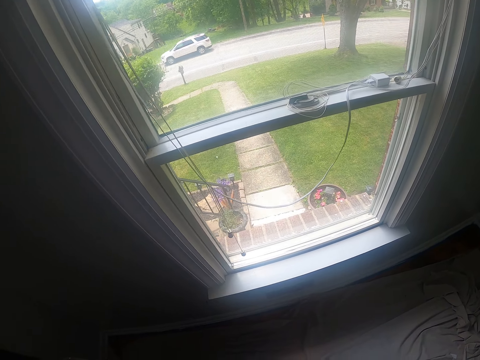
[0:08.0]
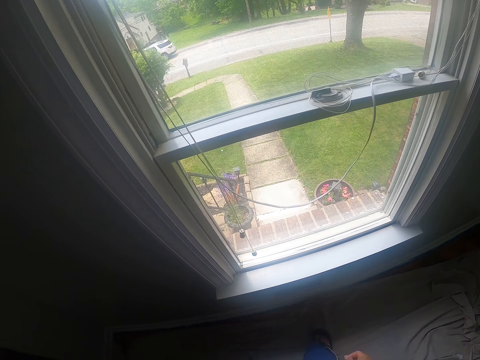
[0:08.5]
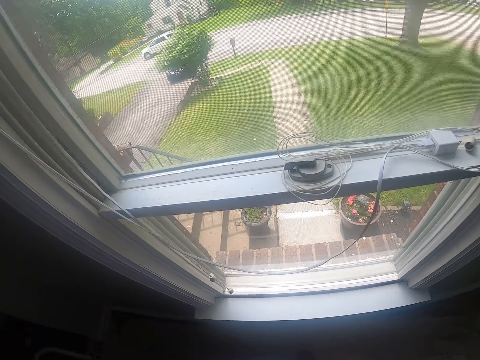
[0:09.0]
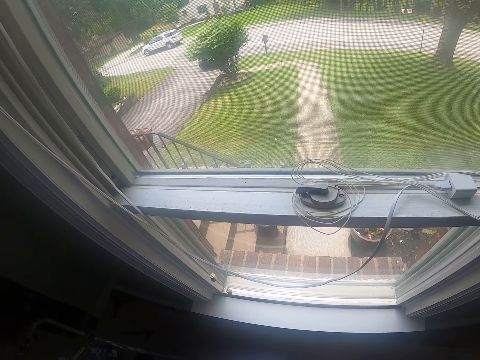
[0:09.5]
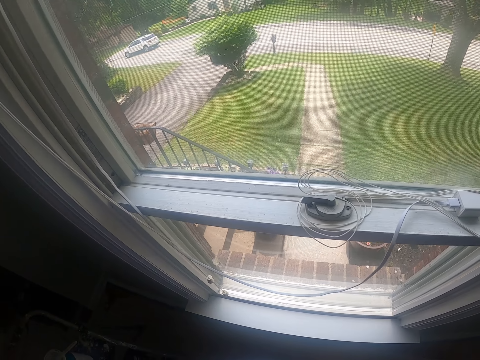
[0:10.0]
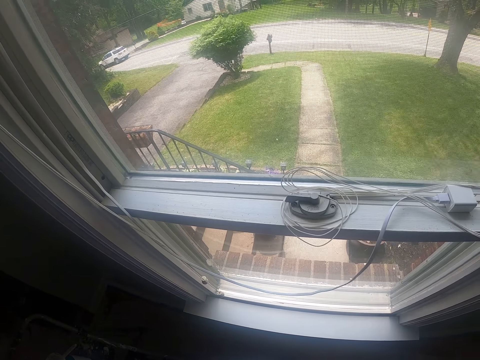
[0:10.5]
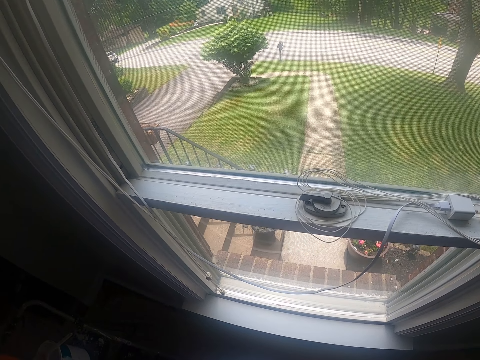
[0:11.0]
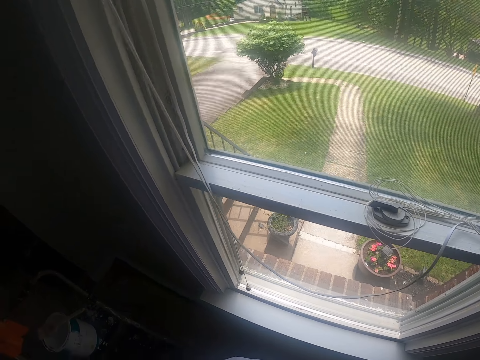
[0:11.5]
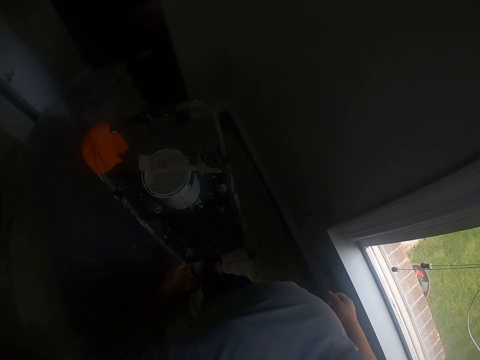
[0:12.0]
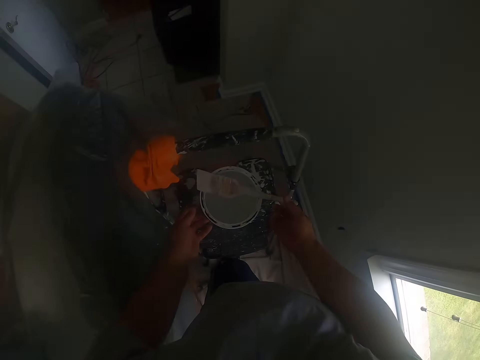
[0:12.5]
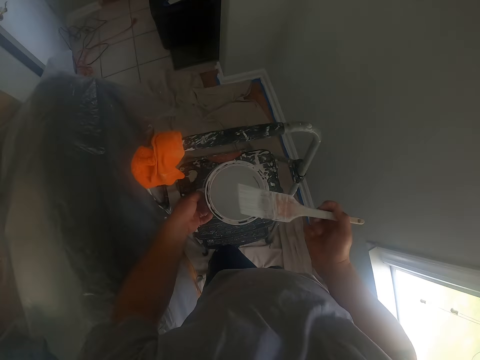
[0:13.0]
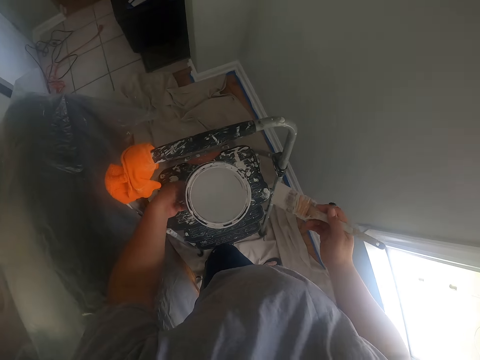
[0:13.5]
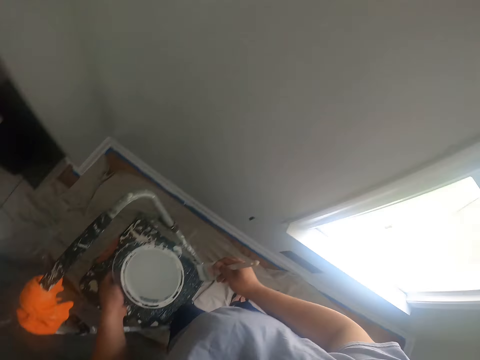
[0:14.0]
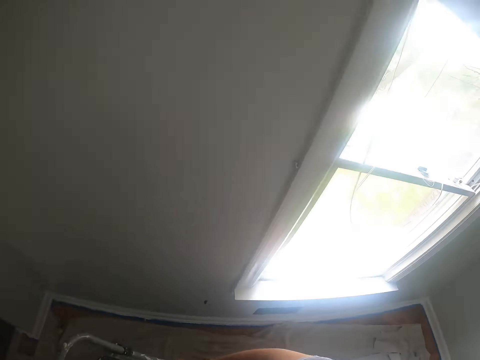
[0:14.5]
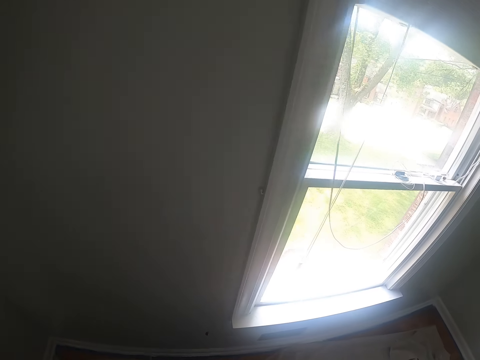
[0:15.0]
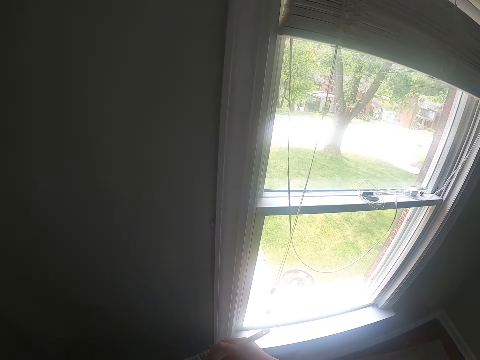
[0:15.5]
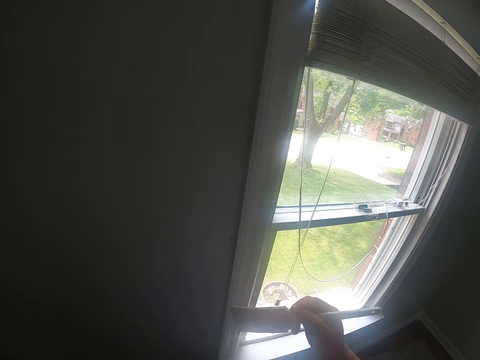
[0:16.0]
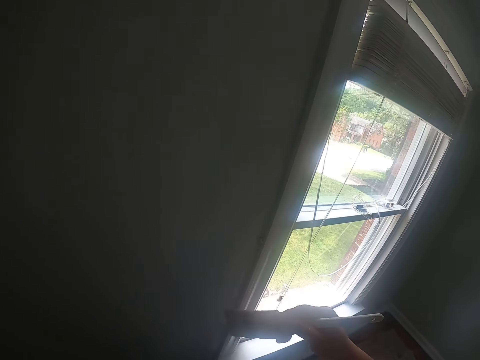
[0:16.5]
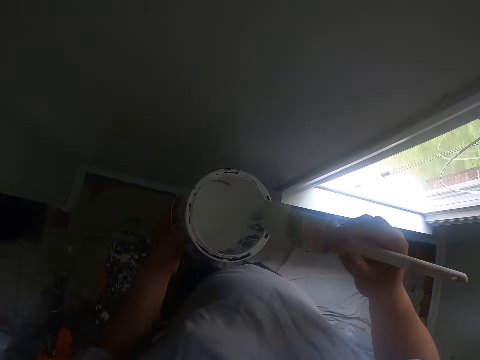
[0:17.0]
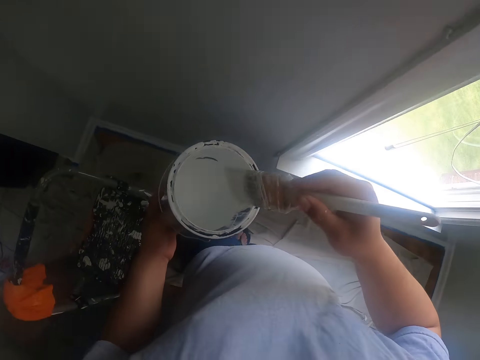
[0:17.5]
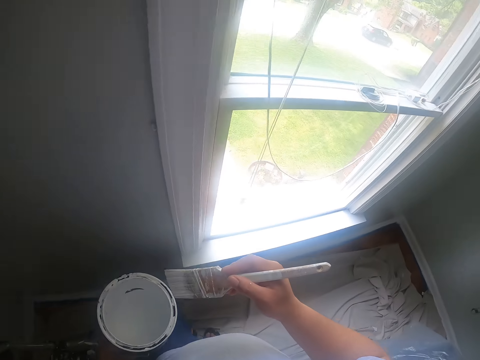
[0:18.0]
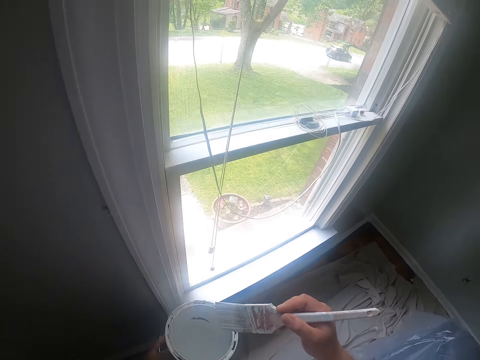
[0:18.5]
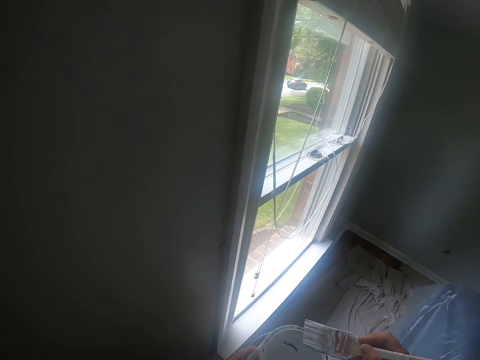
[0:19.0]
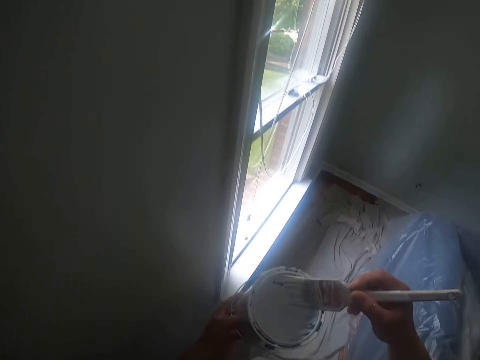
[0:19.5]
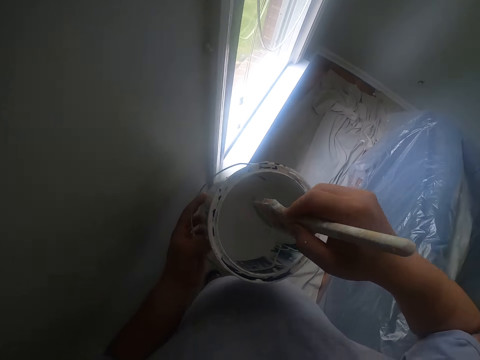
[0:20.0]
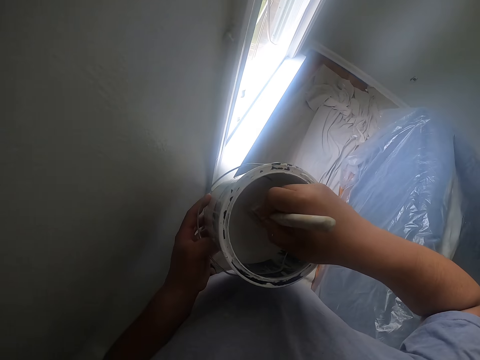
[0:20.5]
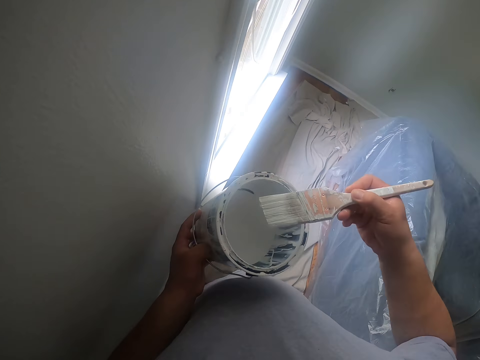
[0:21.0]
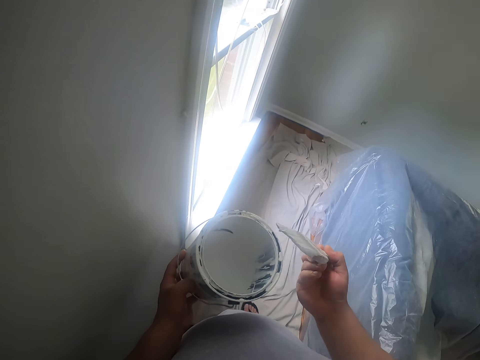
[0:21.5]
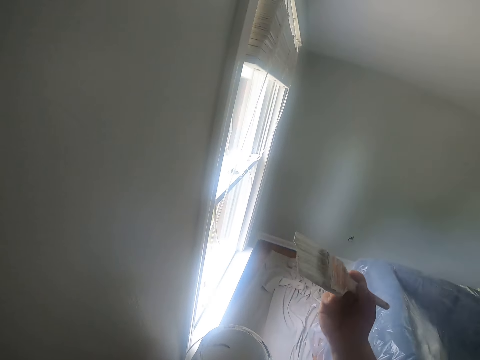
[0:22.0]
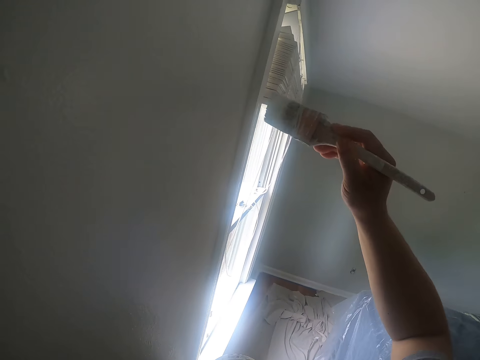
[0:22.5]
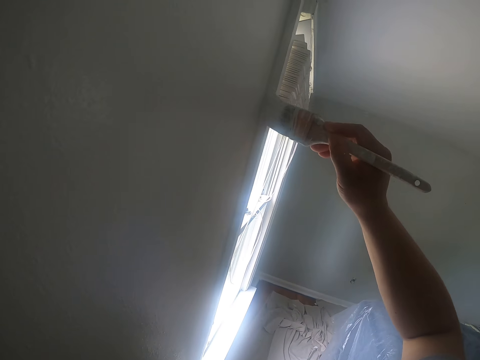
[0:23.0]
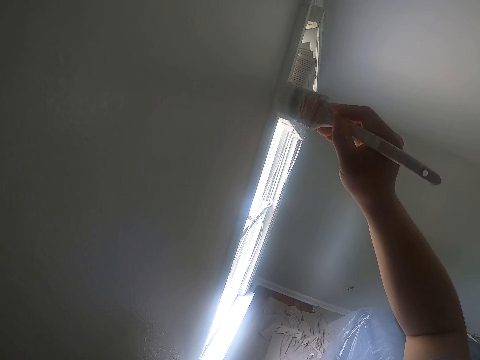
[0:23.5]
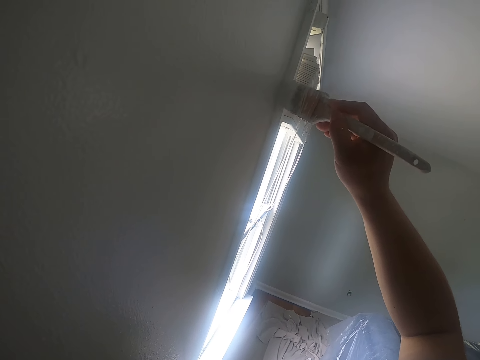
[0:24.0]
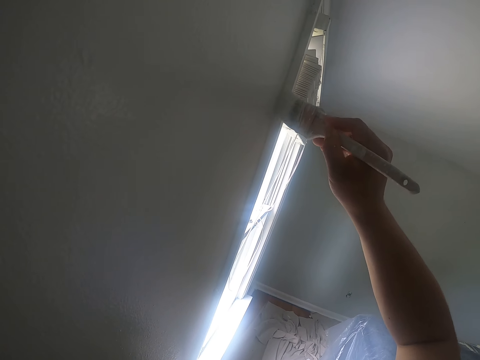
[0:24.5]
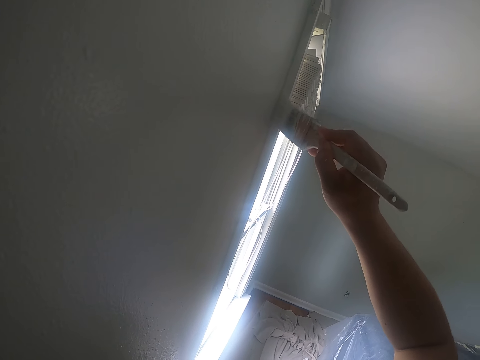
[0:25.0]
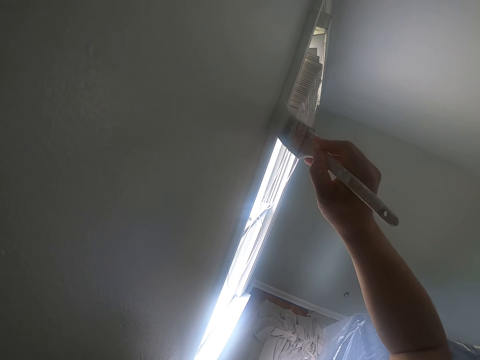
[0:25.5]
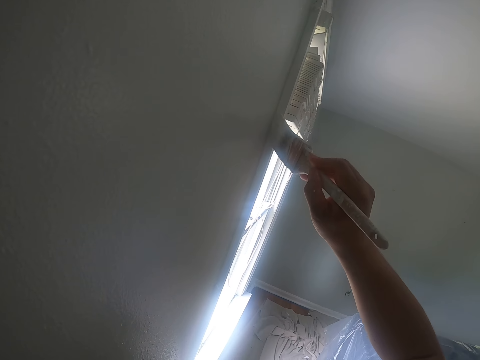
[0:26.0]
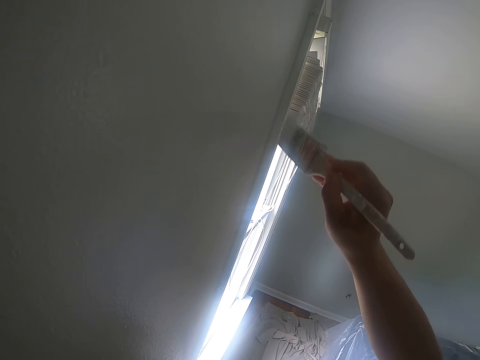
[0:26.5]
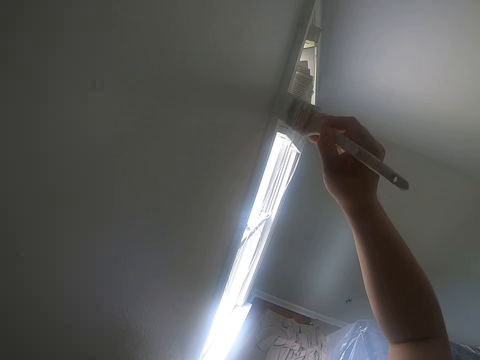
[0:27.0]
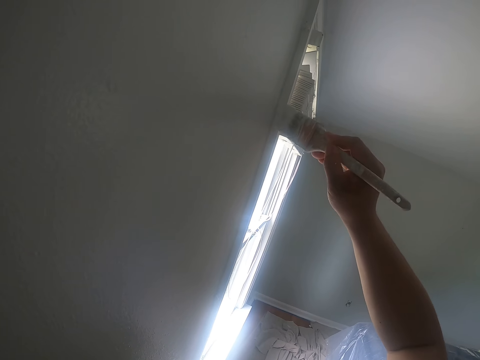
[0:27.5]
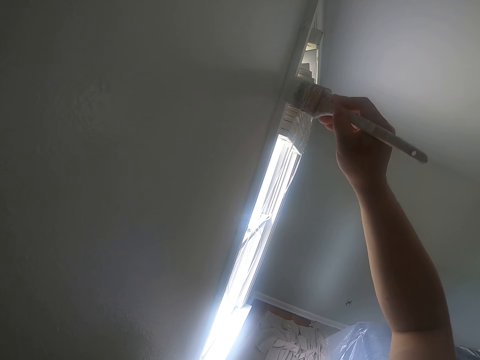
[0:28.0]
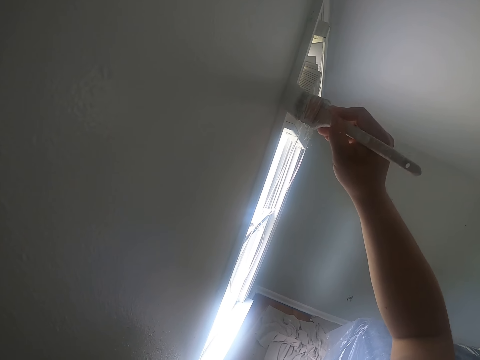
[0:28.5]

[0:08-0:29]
The camera wearer looks at the window. He picks up a paint brush on a paint bucket with his right hand. He takes the container. He carries the paint bucket from a ladder with his left hand. He paints a window frame with the paint brush. He dips the paint brush into the paint bucket. A black car drives past the building. The camera wearer dips the paint brush into the paint bucket. He paints the window frame with the paint brush.

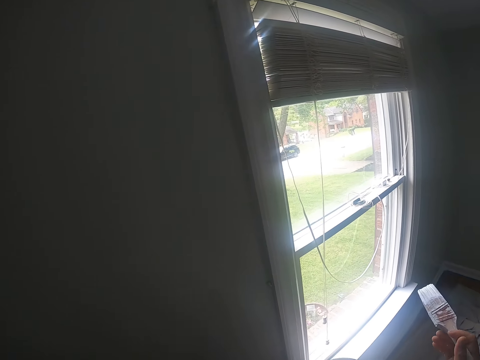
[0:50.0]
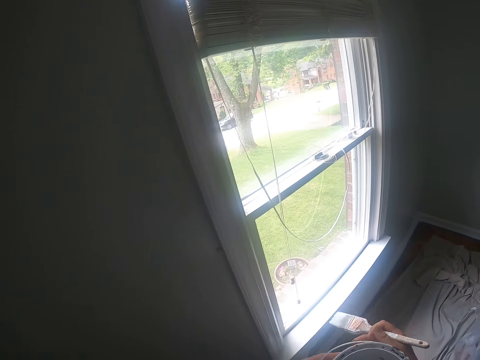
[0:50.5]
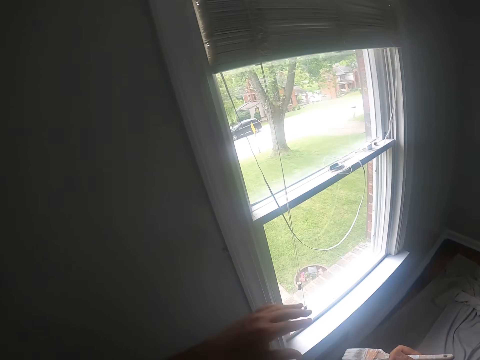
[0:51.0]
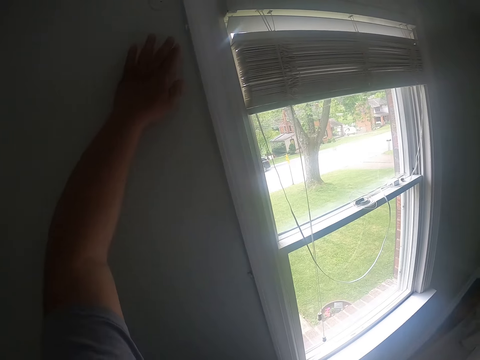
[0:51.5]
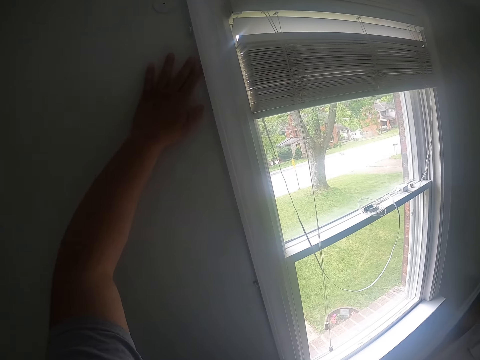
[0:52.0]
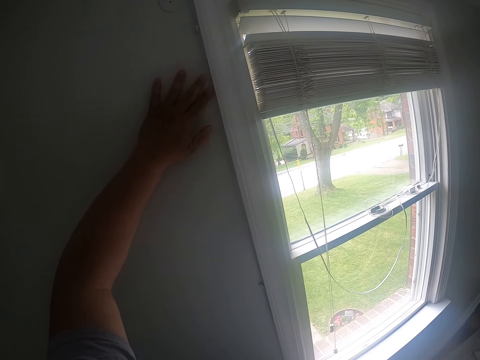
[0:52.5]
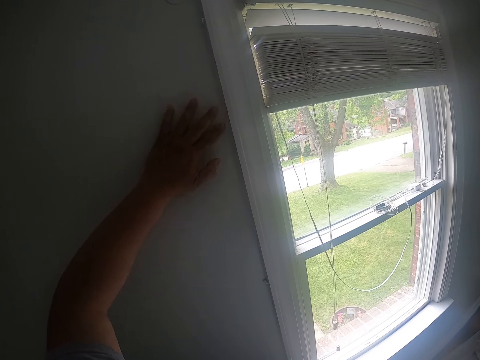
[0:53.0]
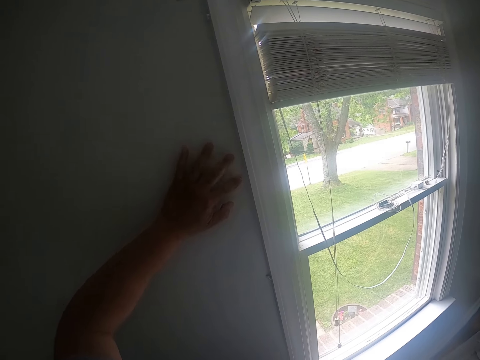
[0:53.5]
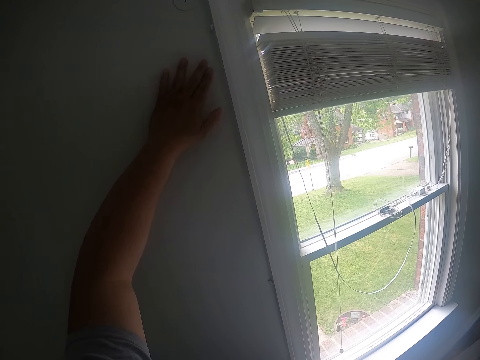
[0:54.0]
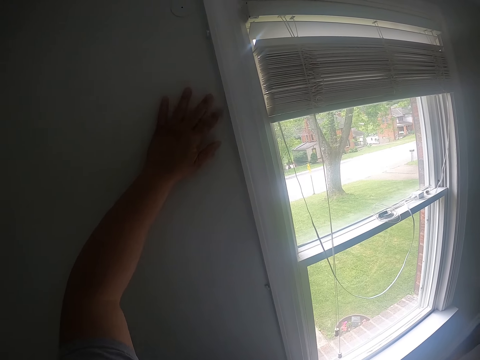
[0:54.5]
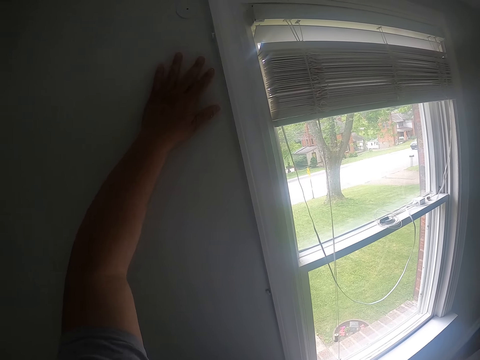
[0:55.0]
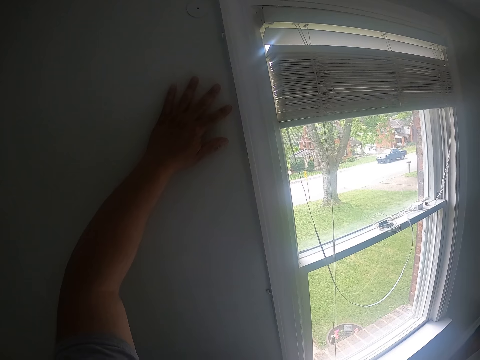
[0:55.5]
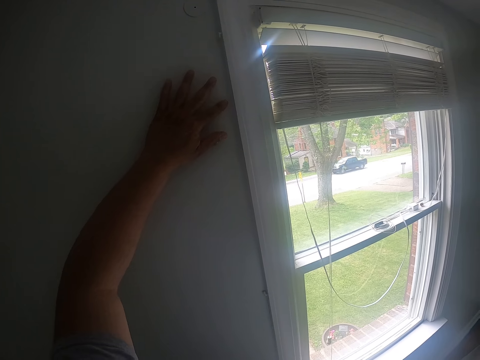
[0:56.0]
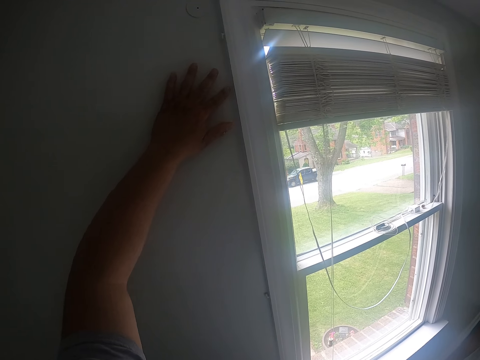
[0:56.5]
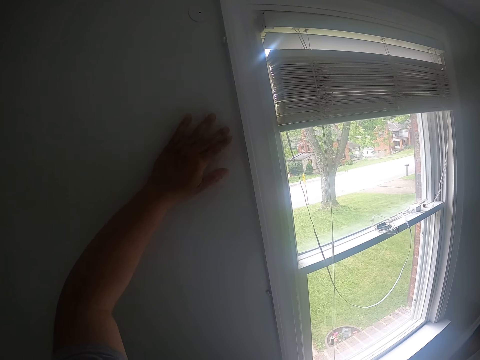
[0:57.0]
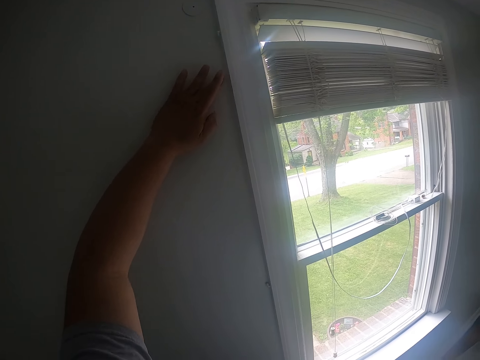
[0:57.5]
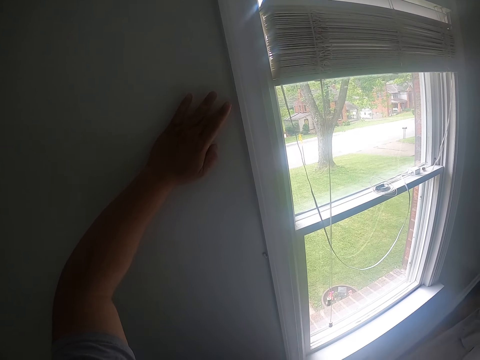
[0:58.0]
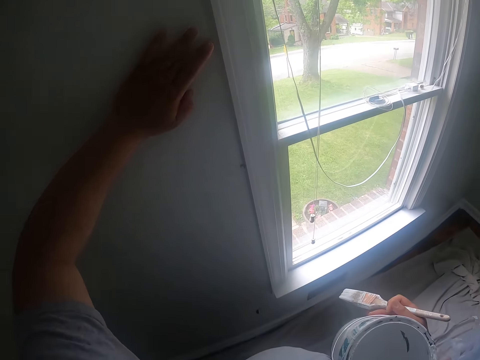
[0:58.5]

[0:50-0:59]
The camera wearer touches a wall with his left hand. He wipes paint on the wall. A black pick-up drives past the building.
